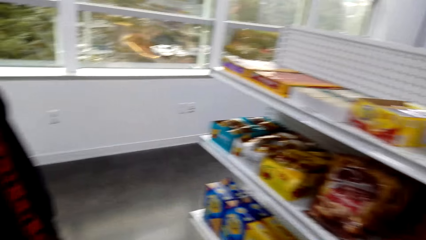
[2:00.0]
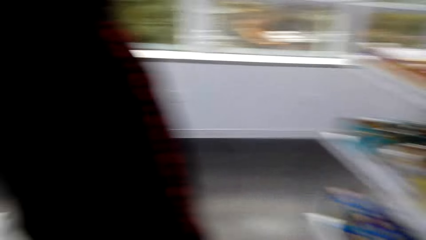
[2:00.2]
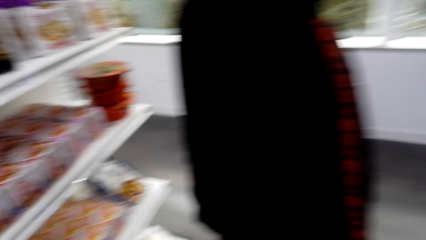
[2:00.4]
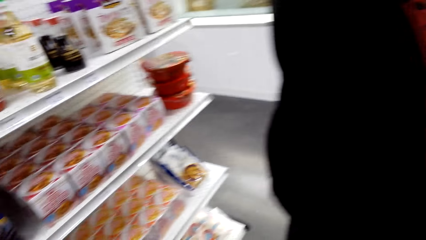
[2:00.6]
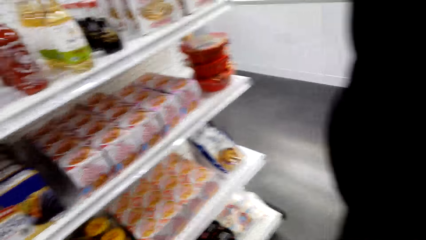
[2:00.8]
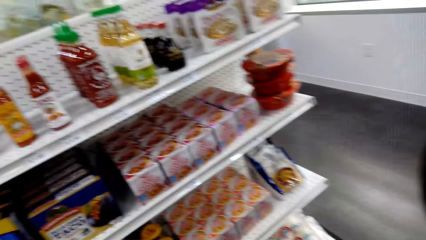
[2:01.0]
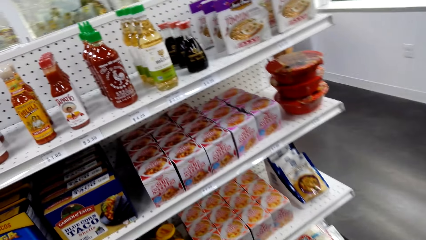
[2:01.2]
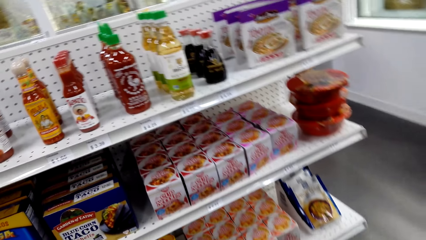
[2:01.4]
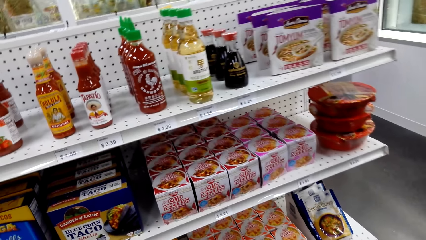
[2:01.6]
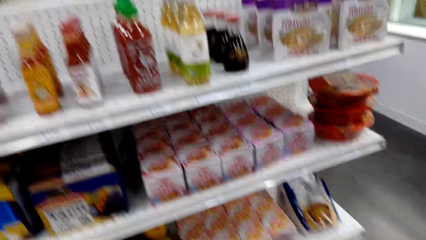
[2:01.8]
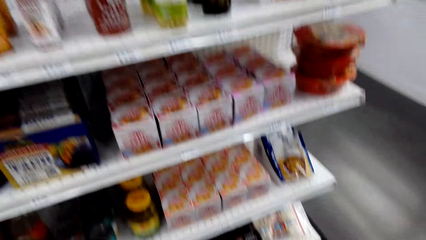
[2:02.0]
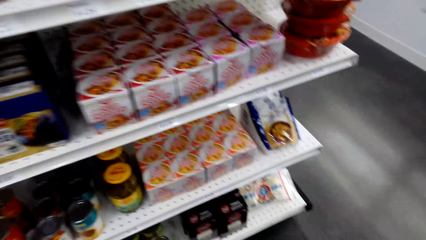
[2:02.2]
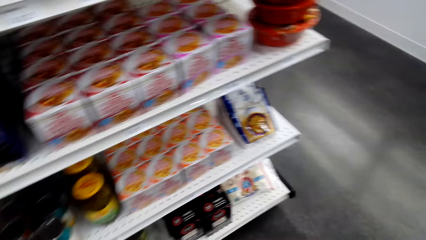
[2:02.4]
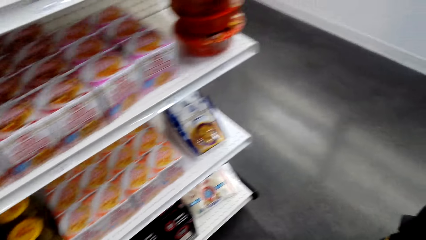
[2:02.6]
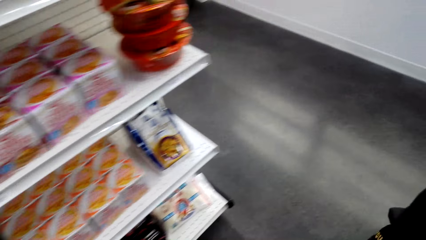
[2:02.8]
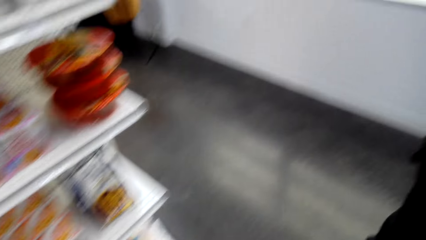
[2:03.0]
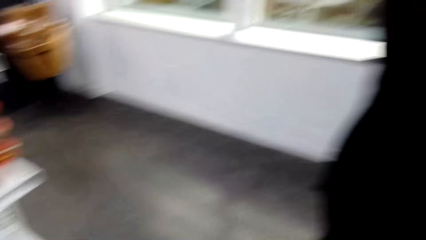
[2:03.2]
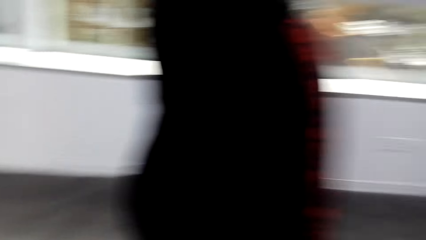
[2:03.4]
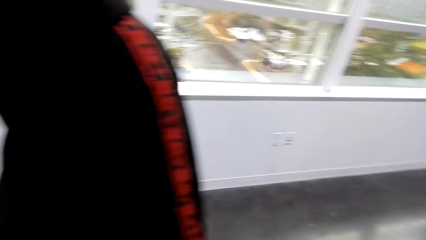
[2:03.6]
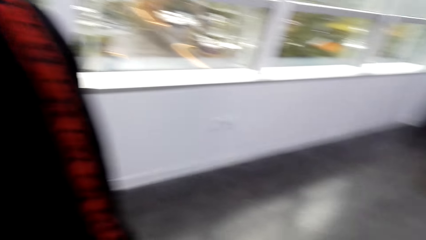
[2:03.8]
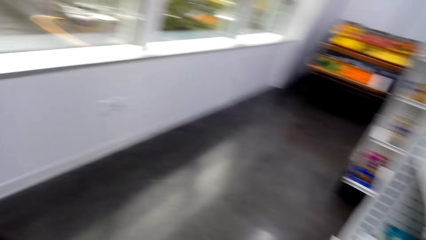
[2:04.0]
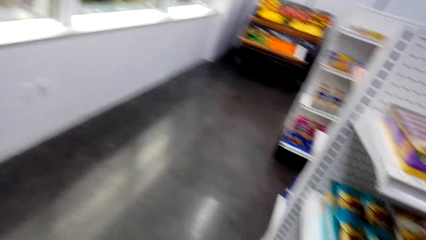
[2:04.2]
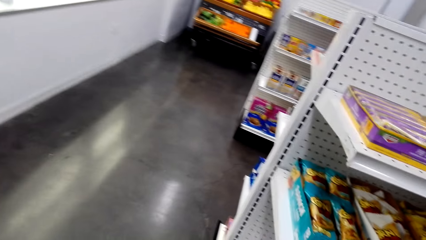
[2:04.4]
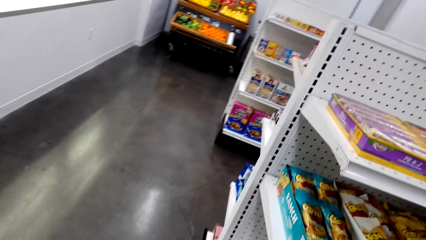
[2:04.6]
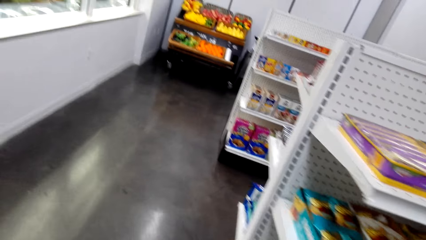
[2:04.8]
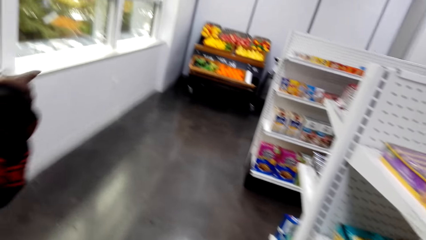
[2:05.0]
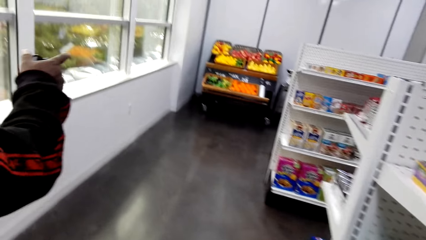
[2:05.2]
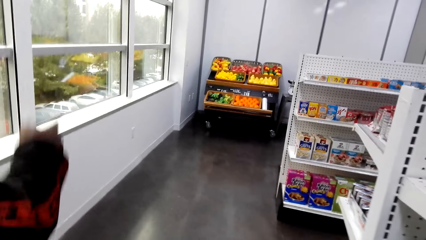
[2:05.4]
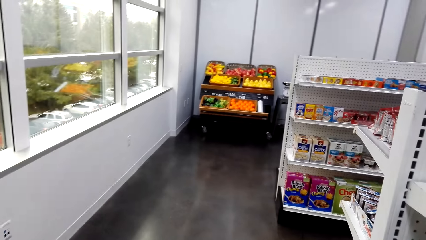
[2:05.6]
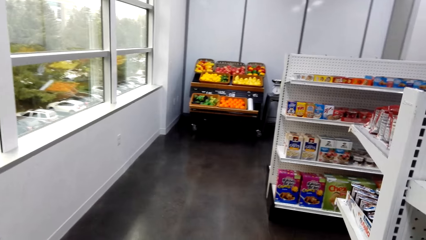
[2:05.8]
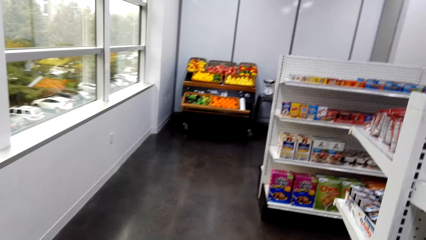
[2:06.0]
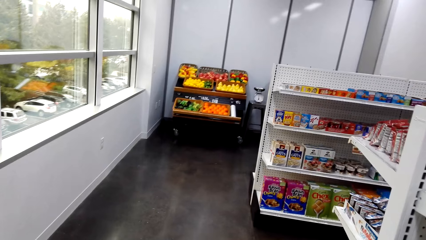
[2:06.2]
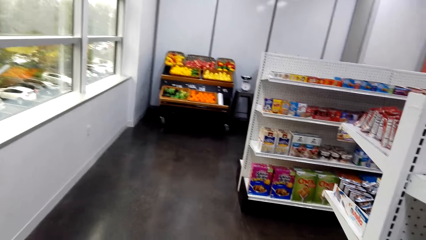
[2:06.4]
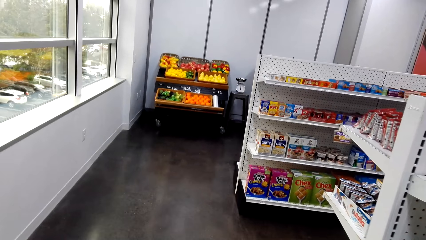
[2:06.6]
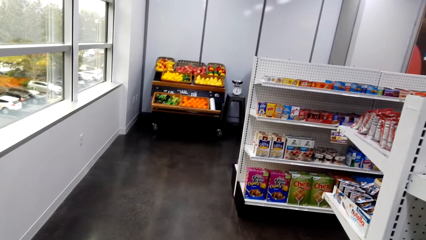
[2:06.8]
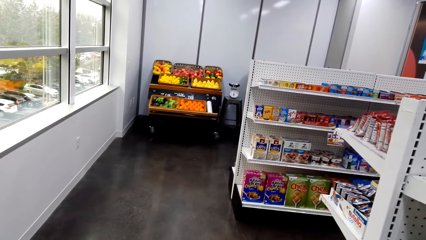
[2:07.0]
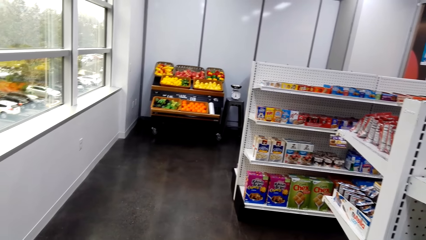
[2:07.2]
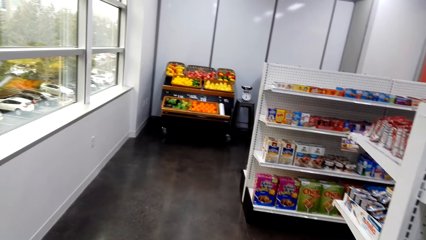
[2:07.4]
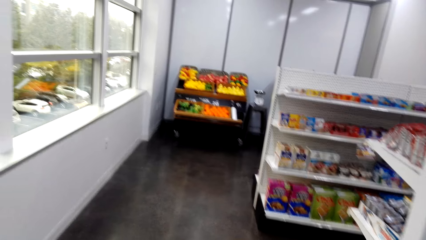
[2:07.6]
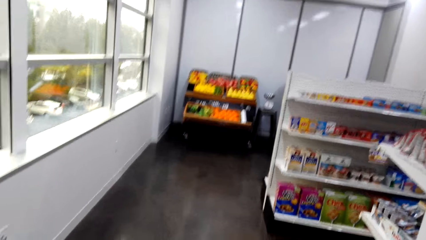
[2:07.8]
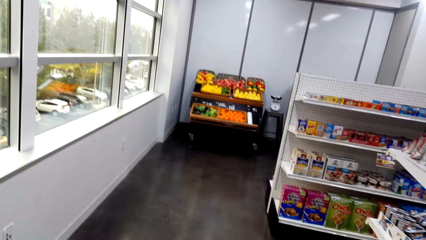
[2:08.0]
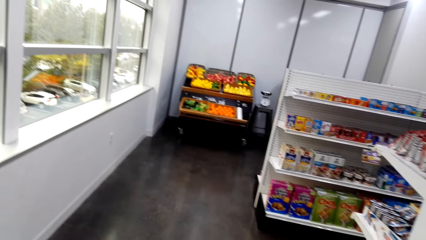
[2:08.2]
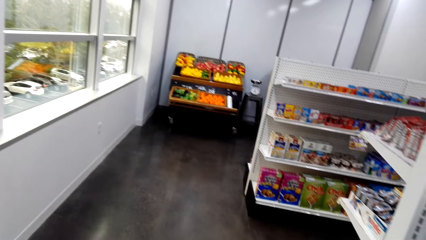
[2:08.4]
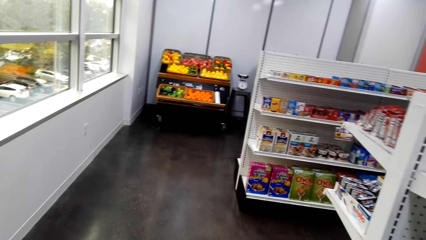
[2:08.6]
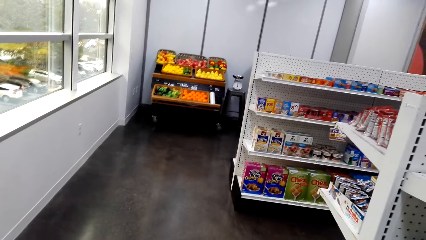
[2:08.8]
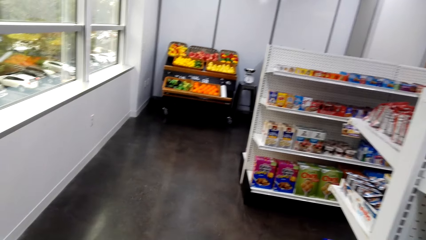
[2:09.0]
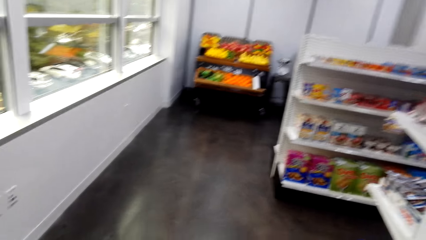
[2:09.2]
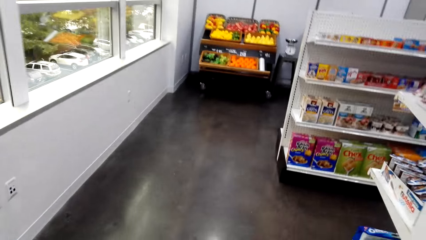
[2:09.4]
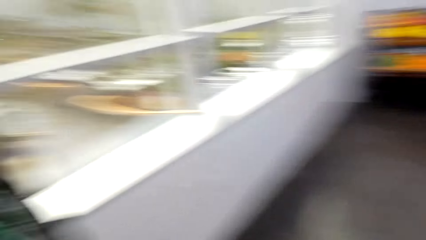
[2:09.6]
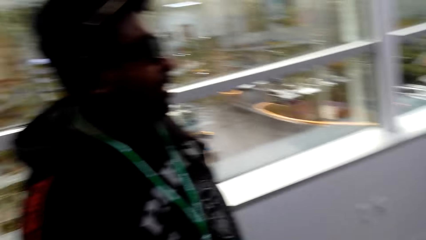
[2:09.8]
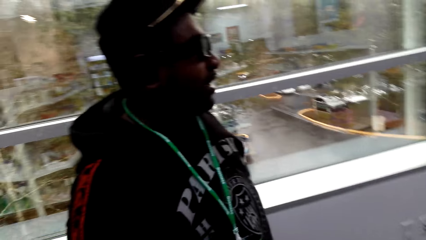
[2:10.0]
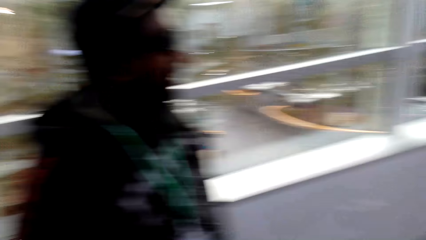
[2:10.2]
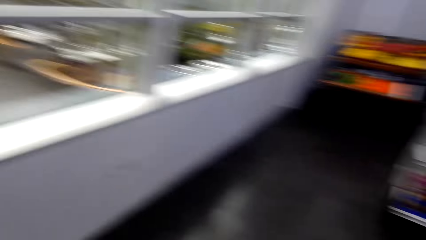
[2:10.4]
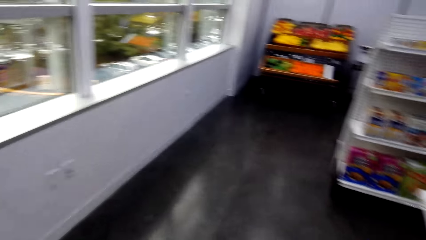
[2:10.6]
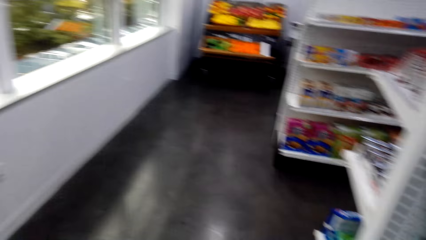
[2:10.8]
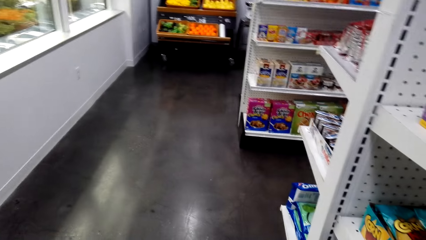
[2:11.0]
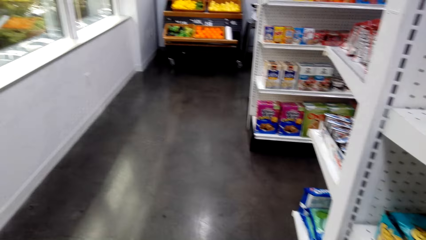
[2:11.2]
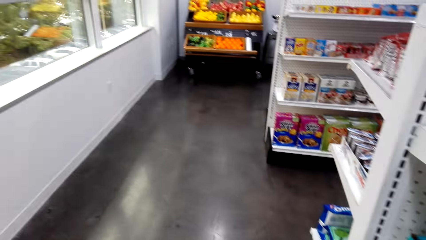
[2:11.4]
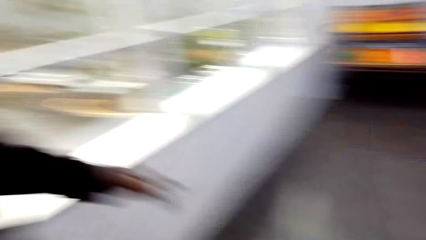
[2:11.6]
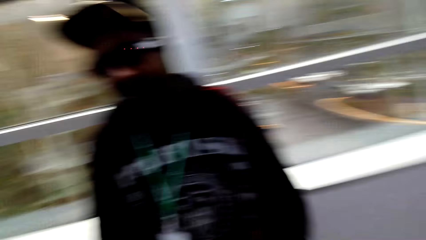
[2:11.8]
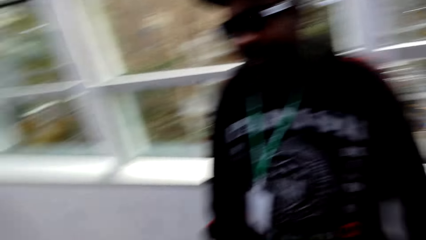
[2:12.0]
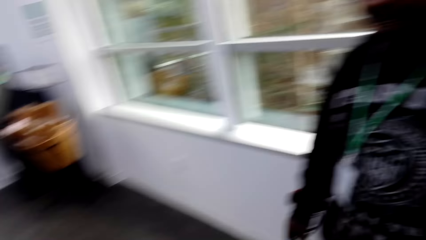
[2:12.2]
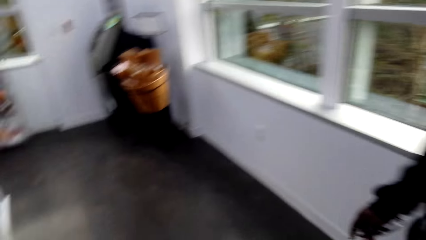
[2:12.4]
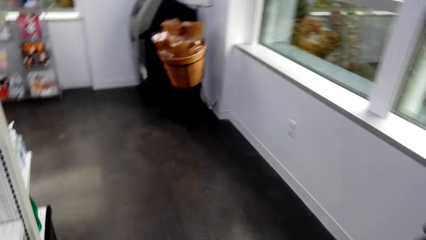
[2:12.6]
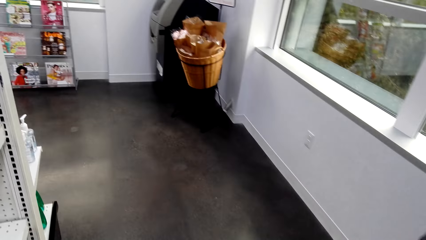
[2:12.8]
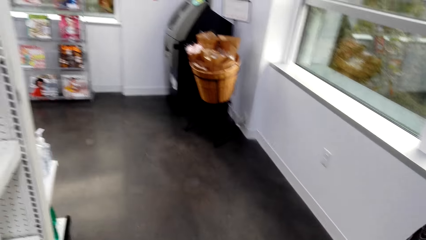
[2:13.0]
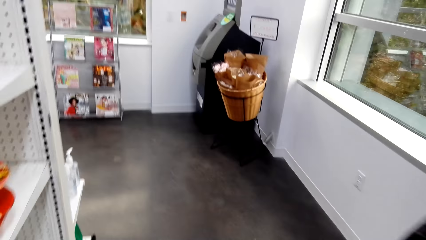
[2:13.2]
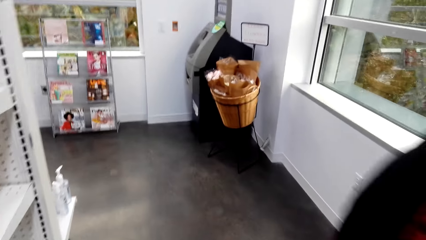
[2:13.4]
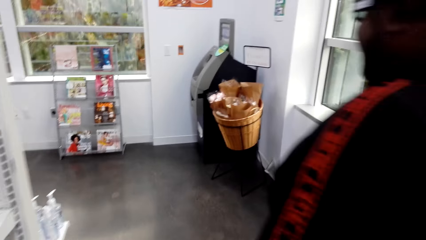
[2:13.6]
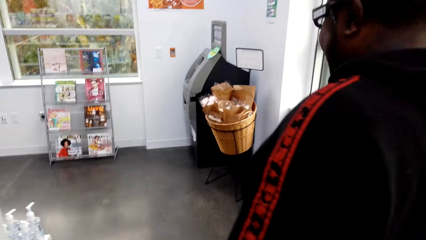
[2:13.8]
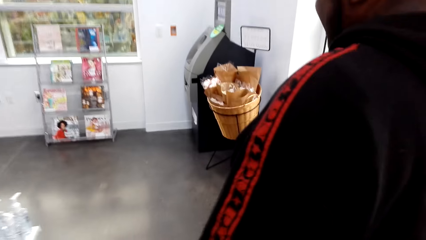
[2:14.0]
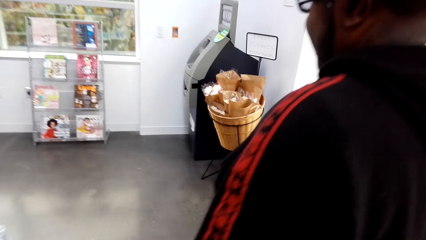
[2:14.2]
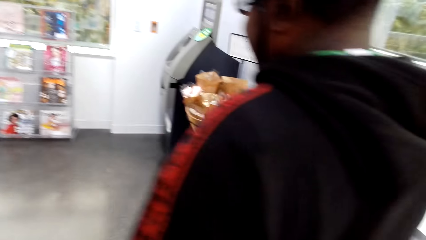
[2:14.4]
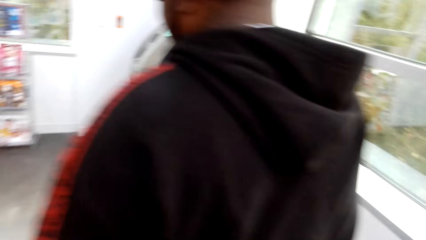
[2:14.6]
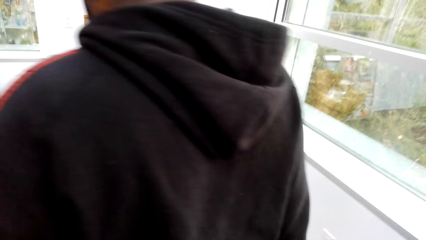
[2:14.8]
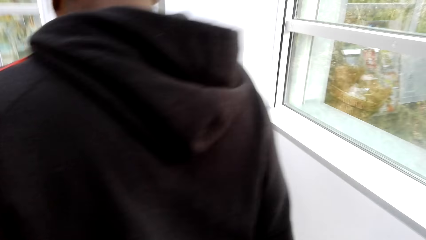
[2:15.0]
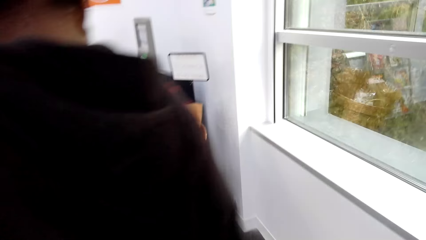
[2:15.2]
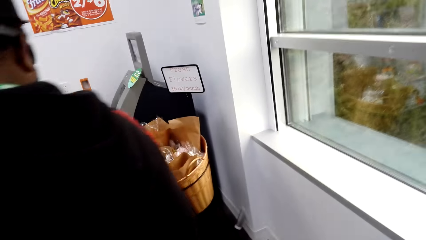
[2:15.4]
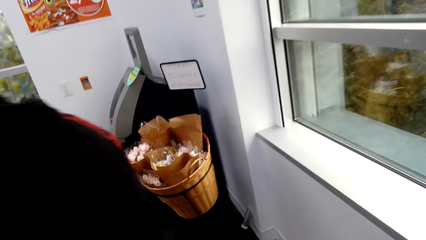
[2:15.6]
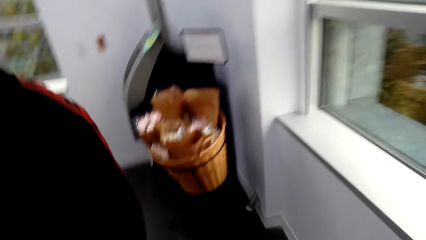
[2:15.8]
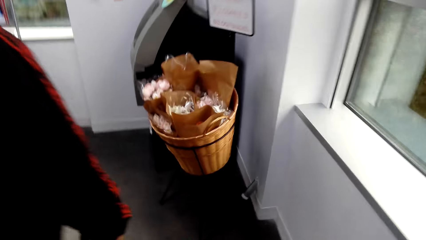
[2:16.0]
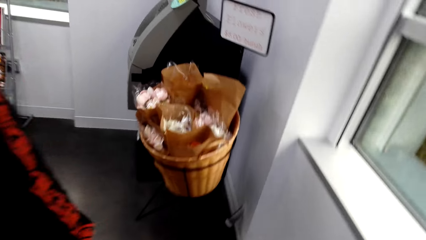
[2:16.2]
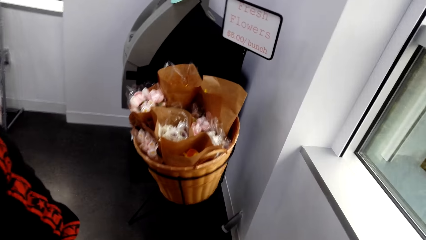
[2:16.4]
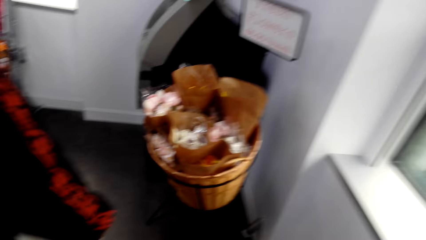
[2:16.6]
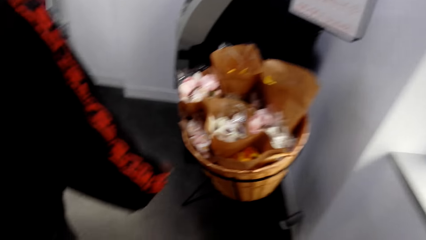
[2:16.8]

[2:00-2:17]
A man talks with the camera wearer. The camera wearer looks around. They look around again. The man looks around. The camera wearer looks around. They speak to the man. The man talks with the camera wearer. The camera wearer laughs. The man walks around and talks with the camera wearer. The camera wearer walks in the supermarket.
